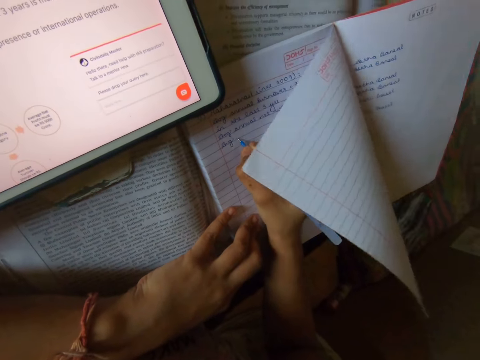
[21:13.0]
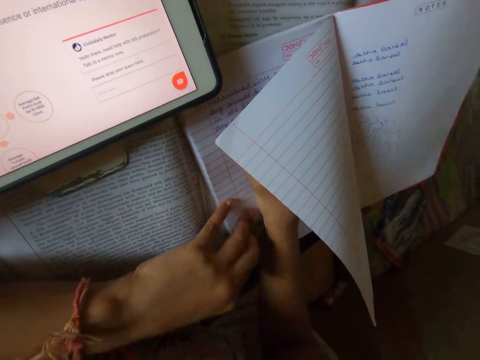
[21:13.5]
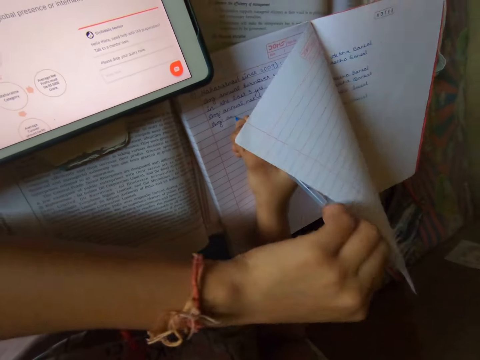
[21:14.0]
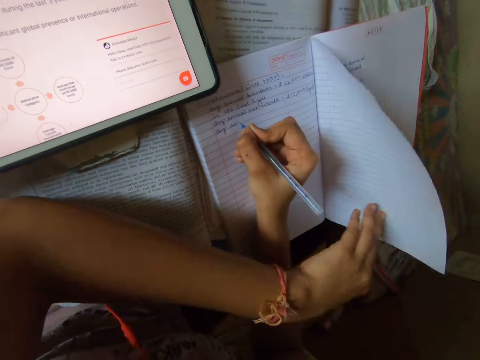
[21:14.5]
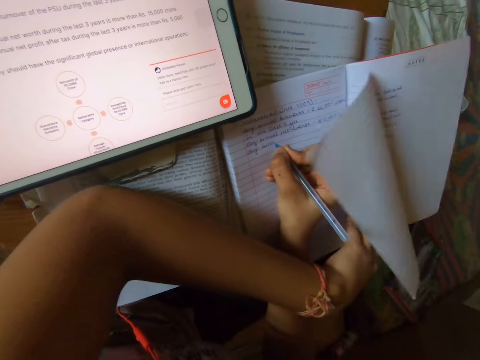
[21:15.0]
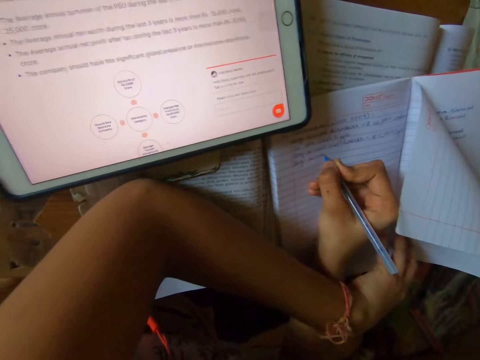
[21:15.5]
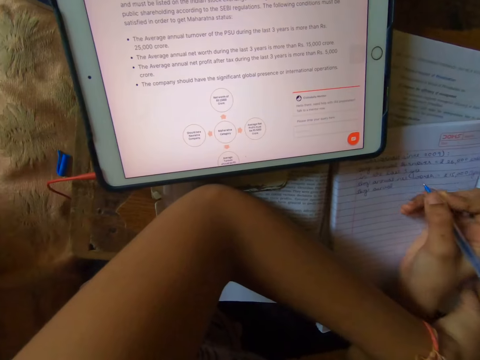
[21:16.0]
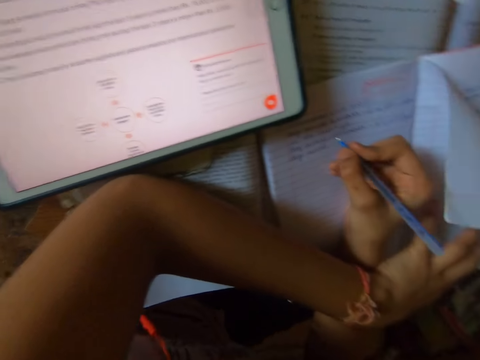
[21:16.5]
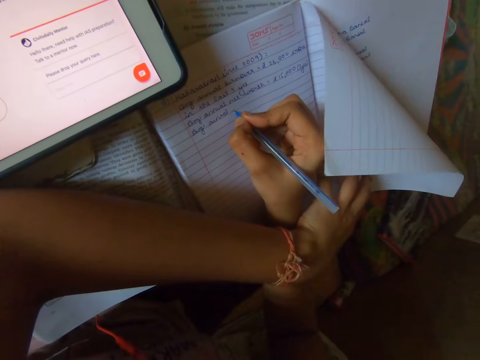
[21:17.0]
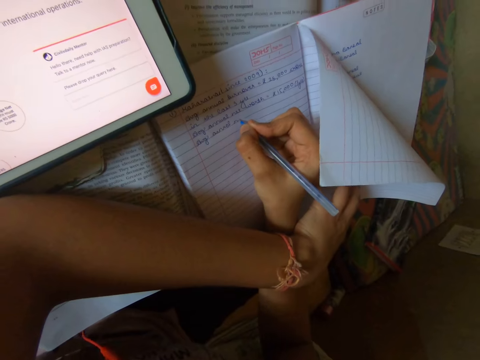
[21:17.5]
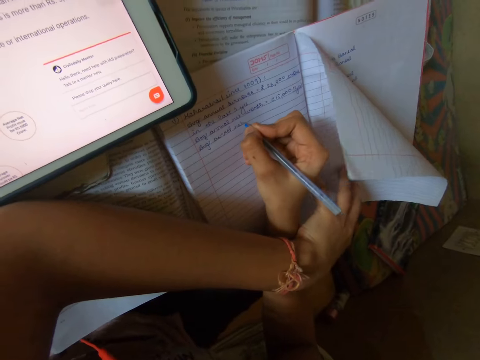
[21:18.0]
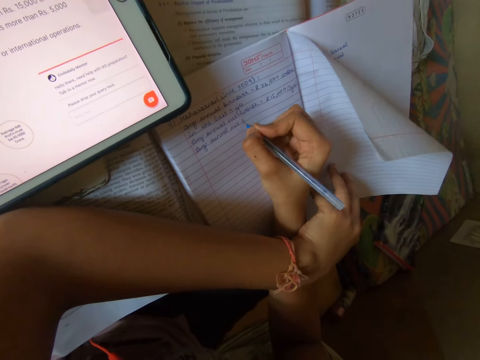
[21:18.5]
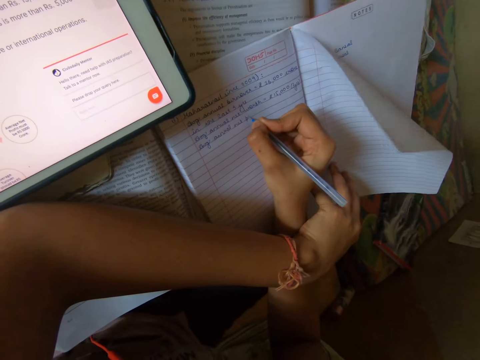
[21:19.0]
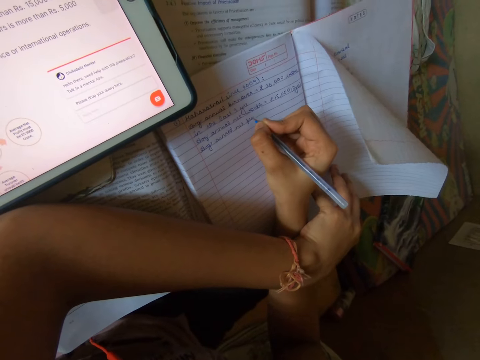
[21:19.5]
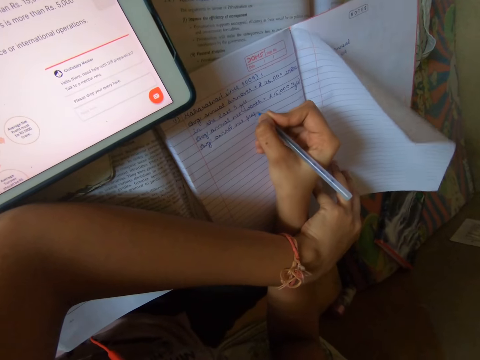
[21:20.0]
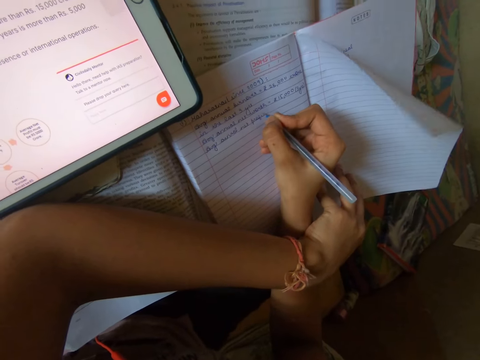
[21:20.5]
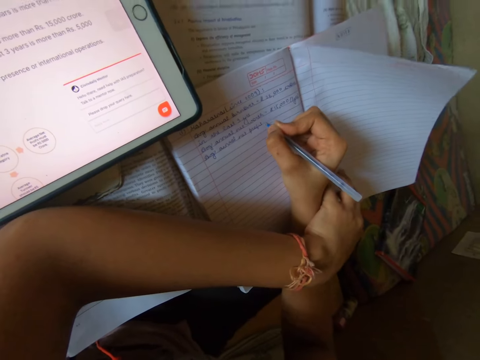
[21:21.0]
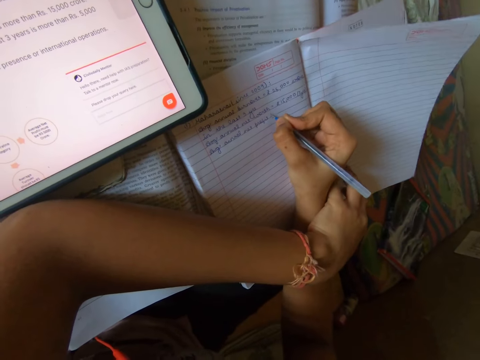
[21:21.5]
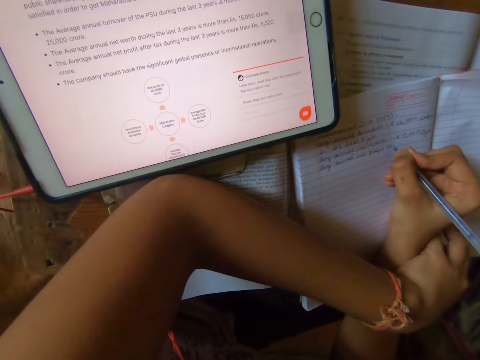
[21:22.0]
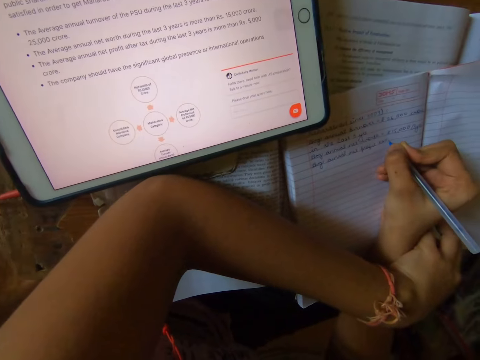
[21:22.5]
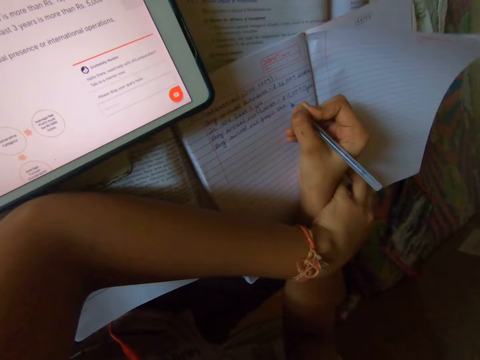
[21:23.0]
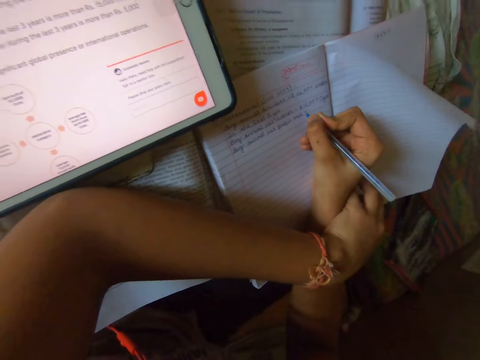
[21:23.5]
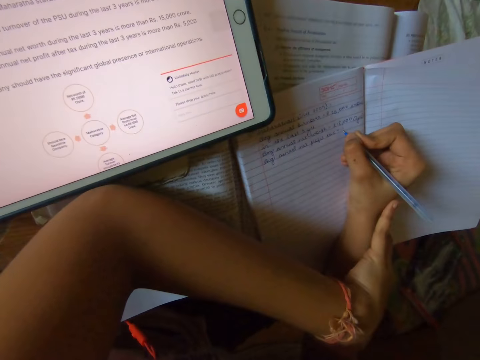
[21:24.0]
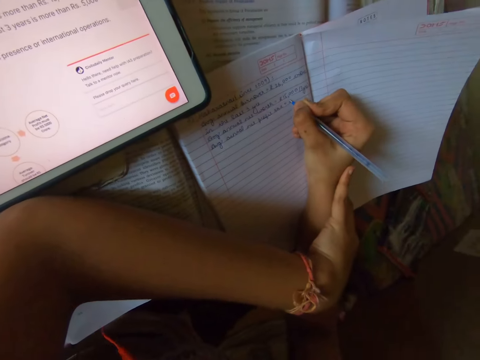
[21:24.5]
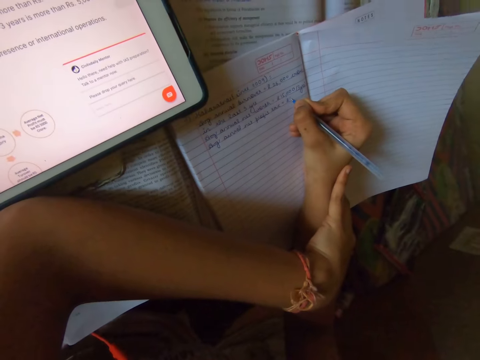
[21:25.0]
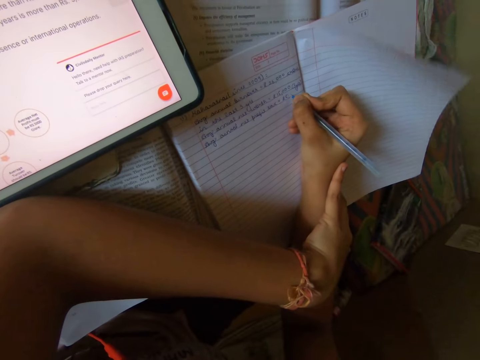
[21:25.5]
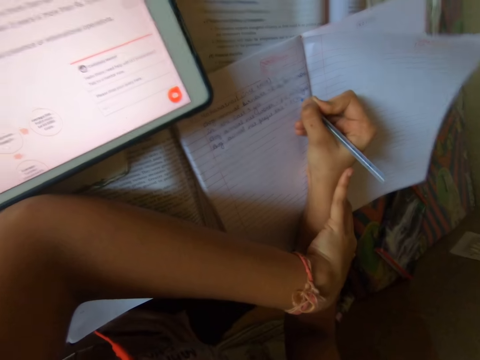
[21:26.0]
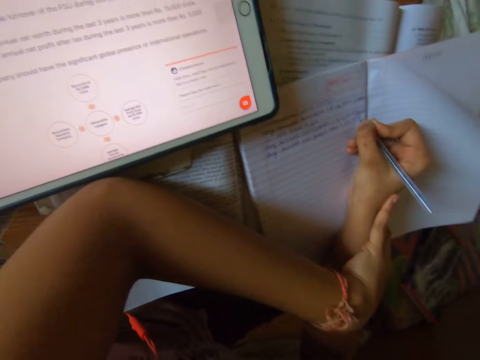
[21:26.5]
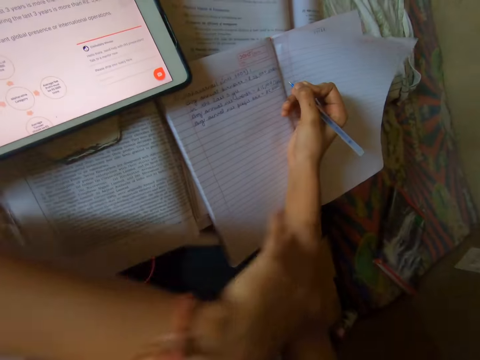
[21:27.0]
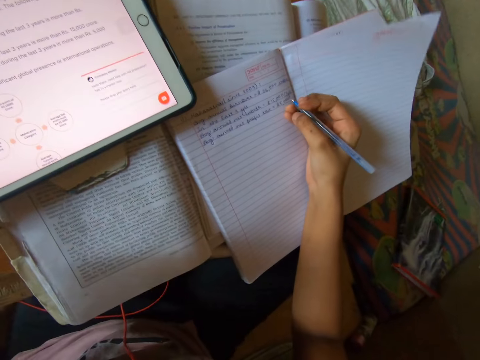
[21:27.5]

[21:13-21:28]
The camera wearer holds the book pages.

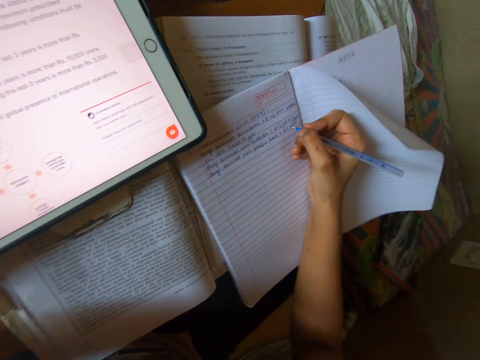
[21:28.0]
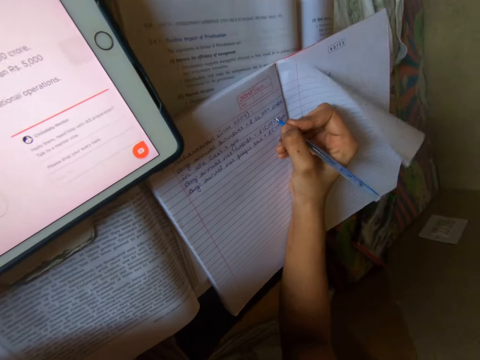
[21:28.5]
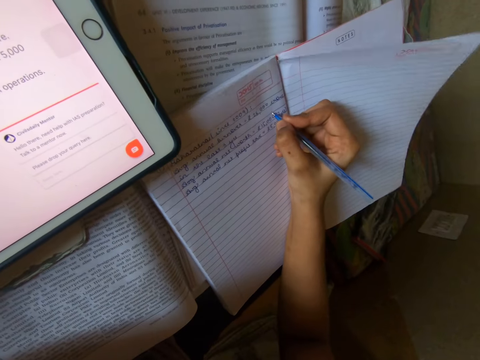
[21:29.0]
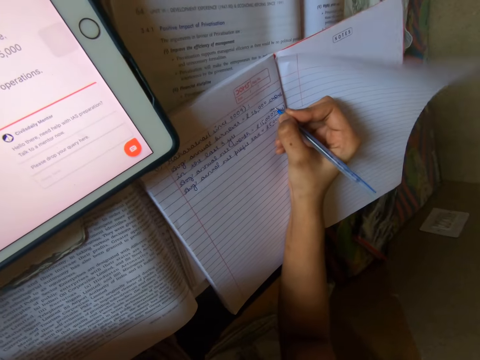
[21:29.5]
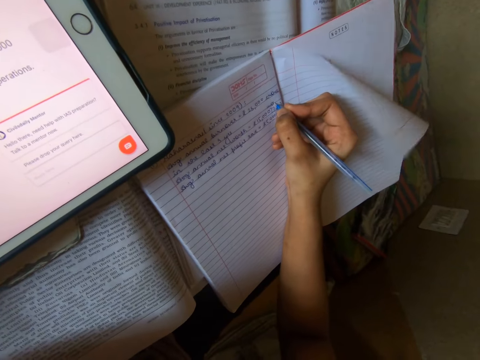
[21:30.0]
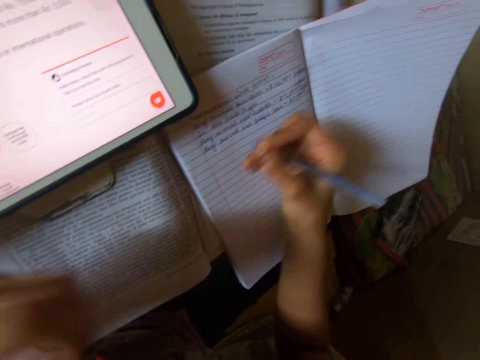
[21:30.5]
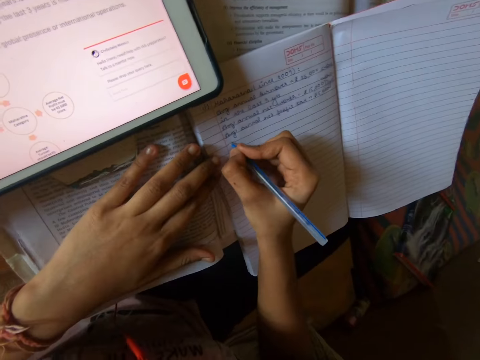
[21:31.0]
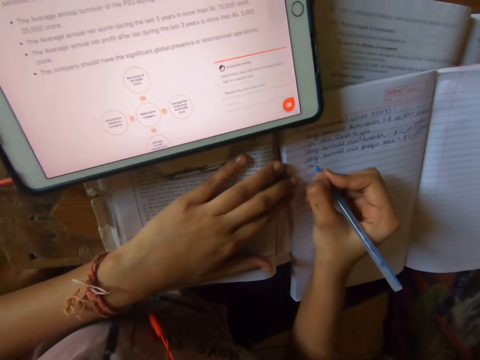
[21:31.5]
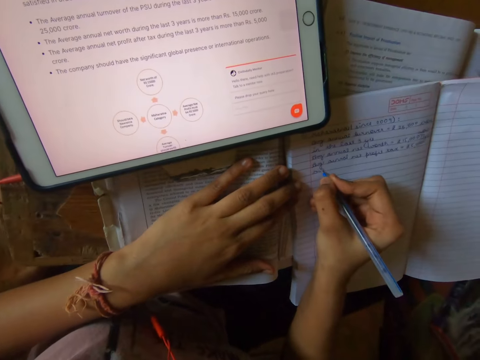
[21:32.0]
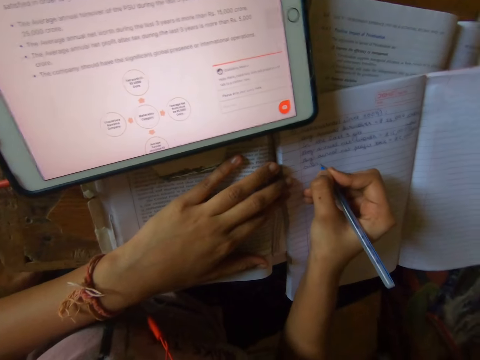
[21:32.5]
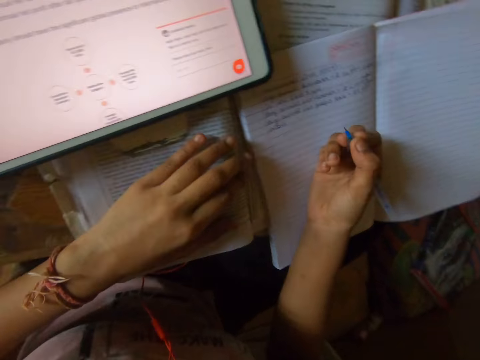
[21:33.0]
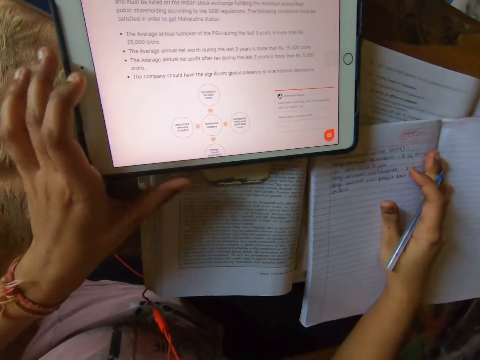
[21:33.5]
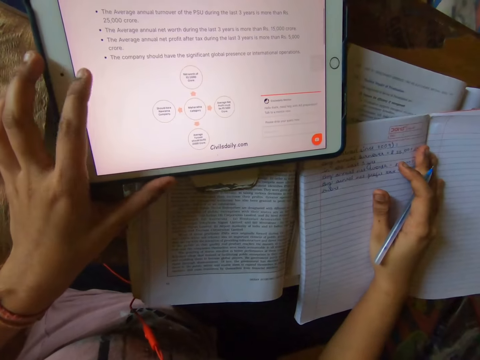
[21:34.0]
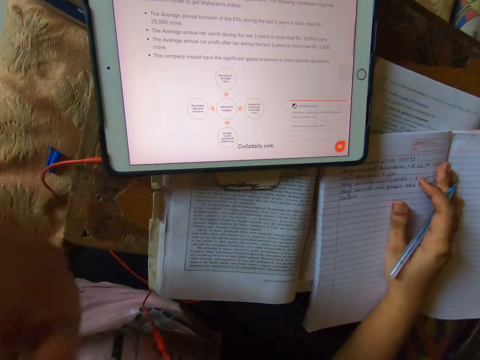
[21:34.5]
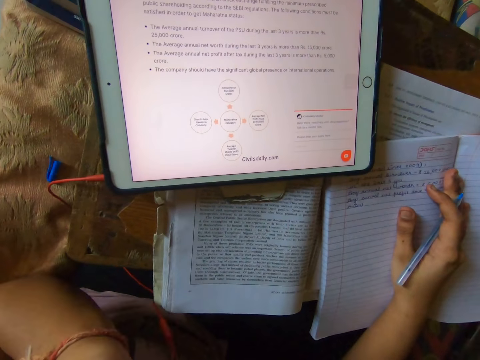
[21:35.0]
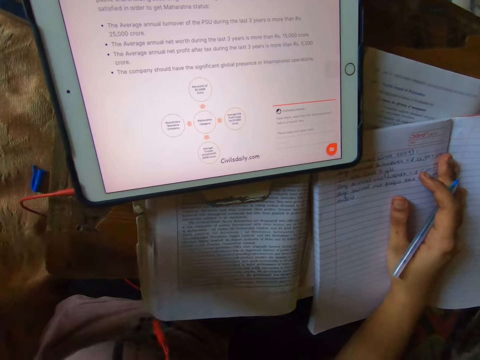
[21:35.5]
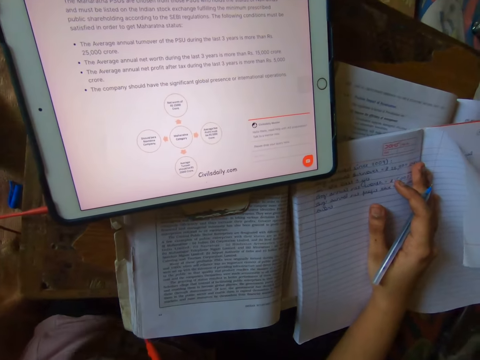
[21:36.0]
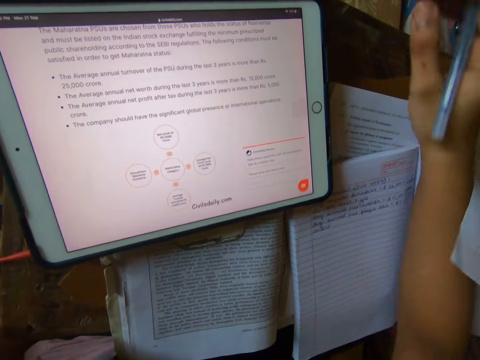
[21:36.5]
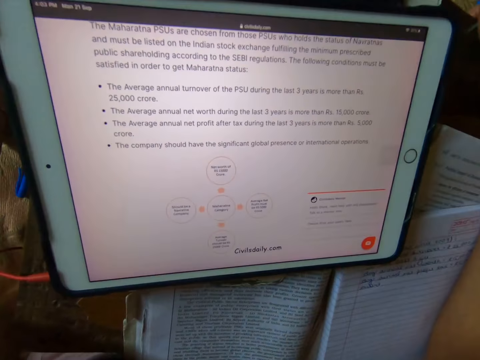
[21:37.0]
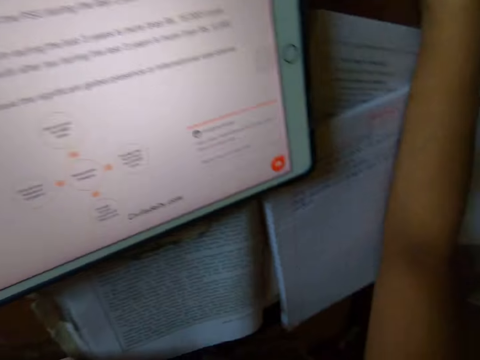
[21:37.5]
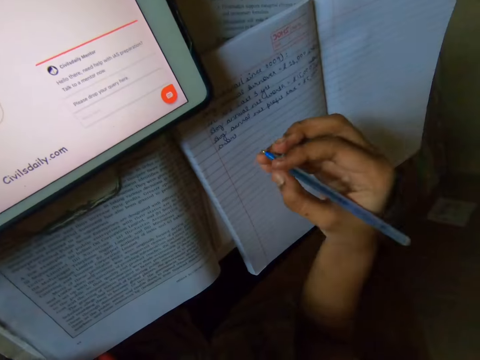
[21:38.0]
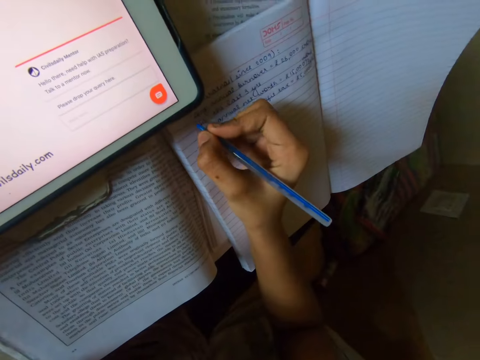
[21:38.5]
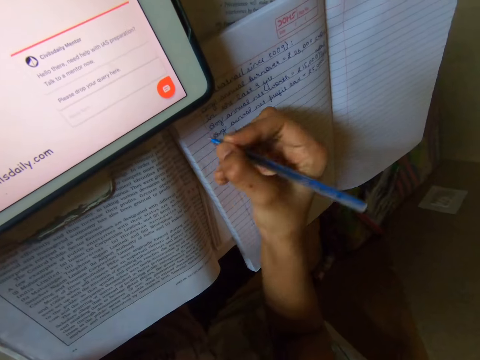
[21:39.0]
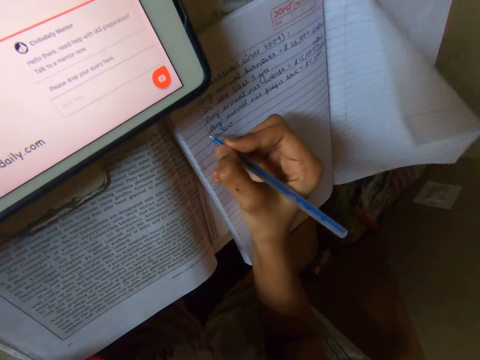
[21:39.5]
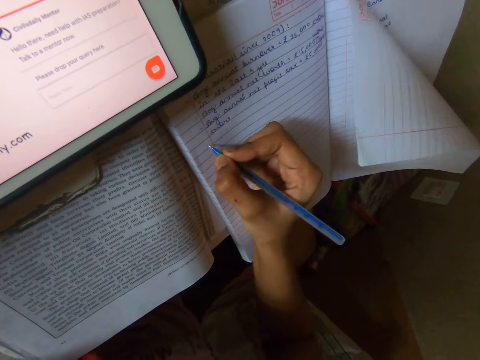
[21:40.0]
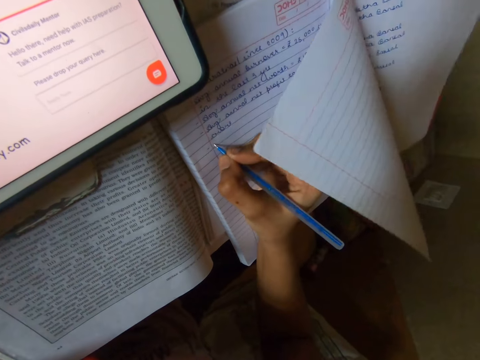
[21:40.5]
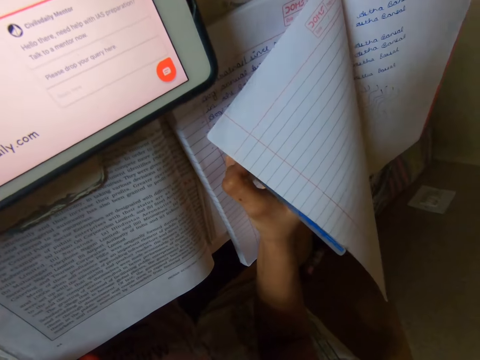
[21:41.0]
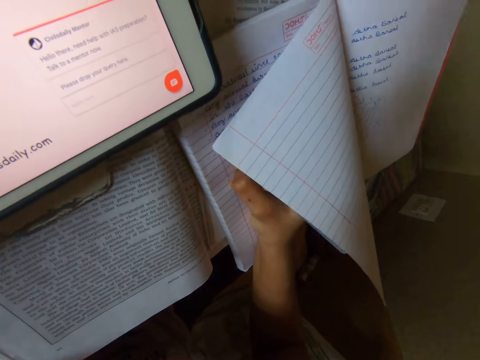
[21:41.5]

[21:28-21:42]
The camera wearer scrolls up the tablet with her left hand. She writes on the notebook with the pen in her right hand.
